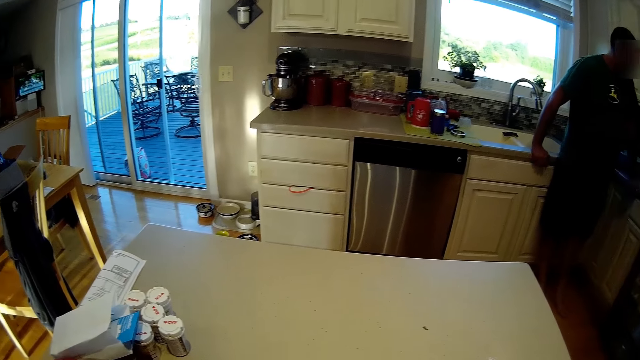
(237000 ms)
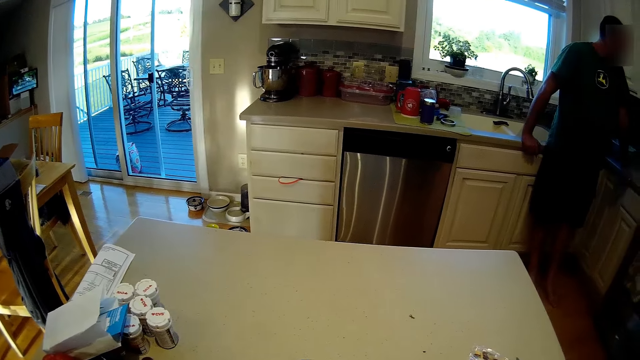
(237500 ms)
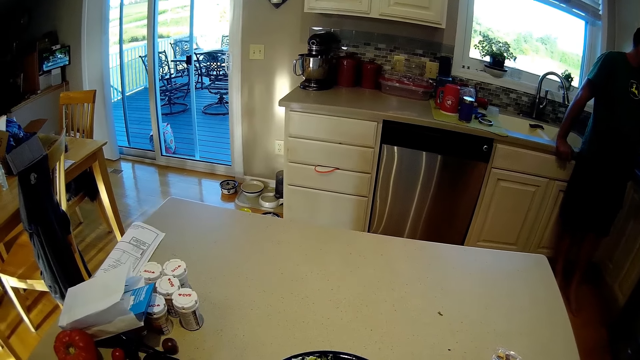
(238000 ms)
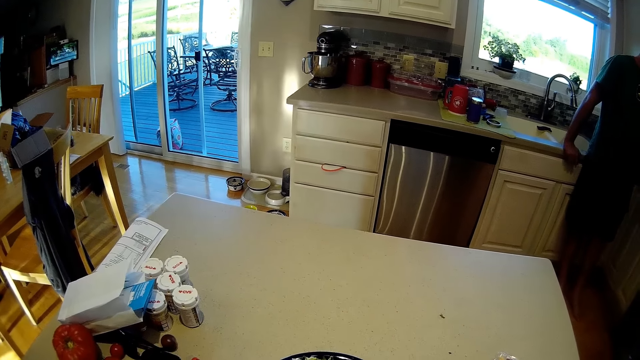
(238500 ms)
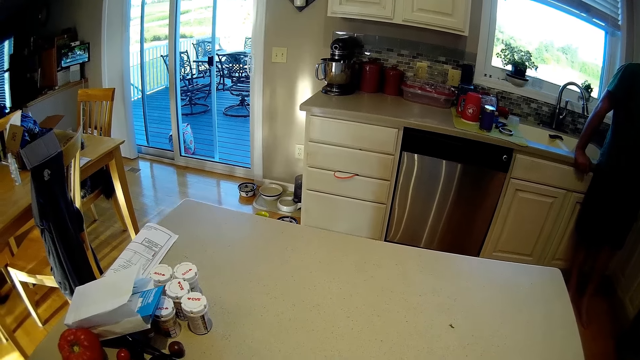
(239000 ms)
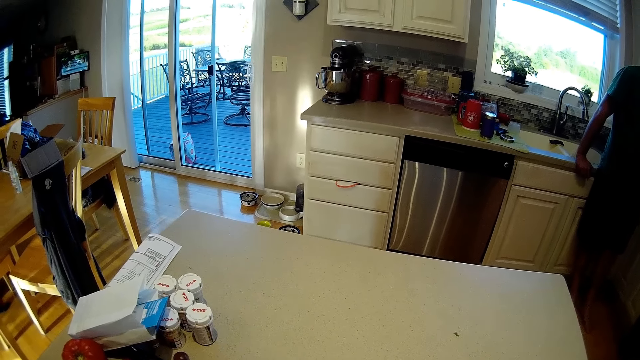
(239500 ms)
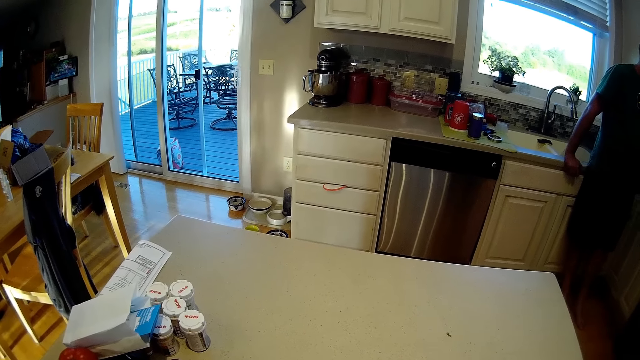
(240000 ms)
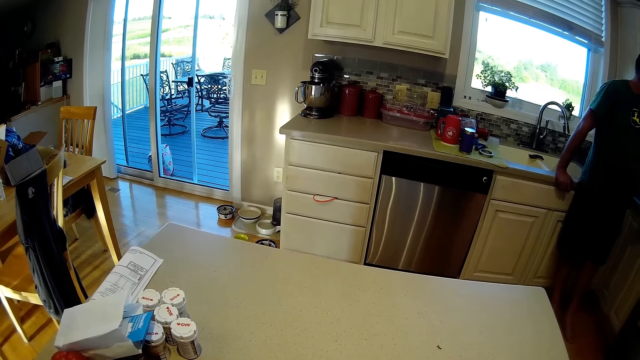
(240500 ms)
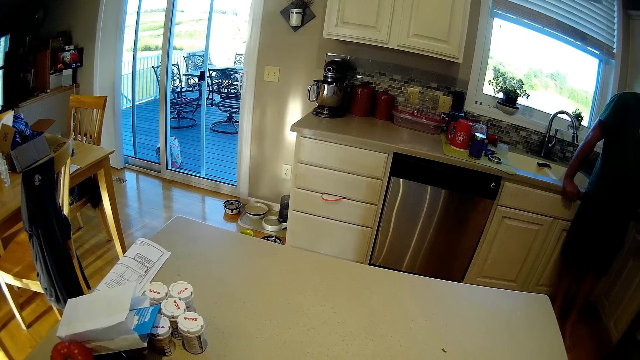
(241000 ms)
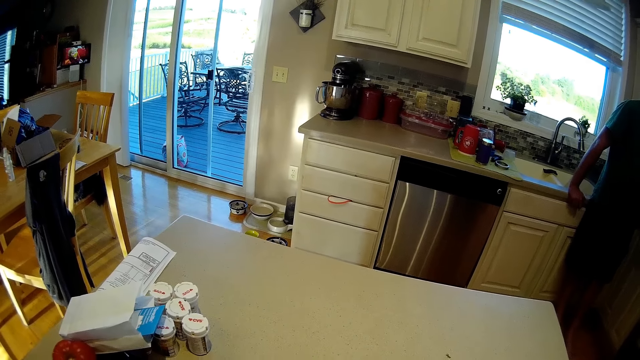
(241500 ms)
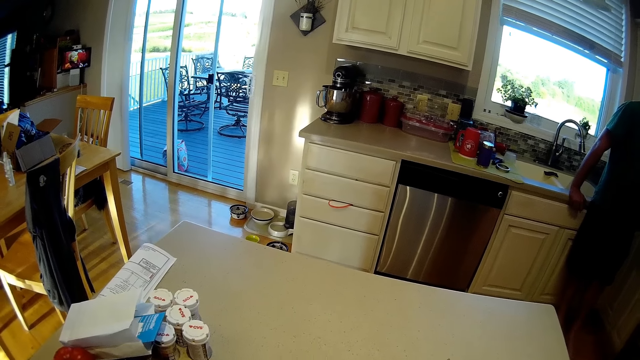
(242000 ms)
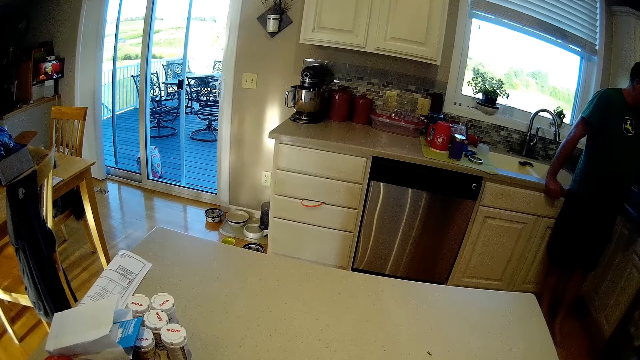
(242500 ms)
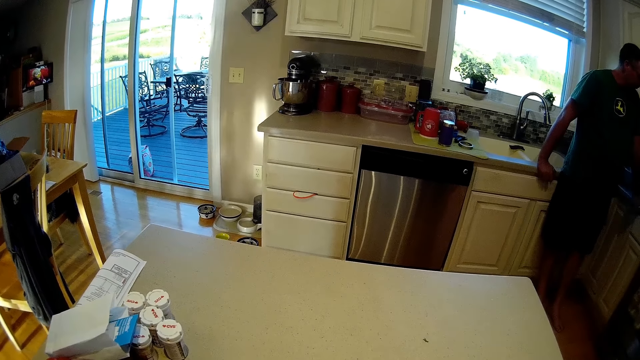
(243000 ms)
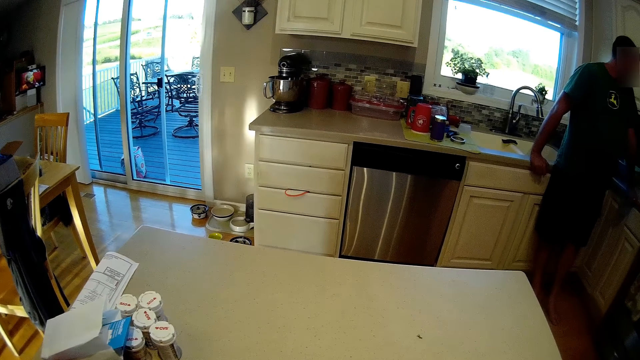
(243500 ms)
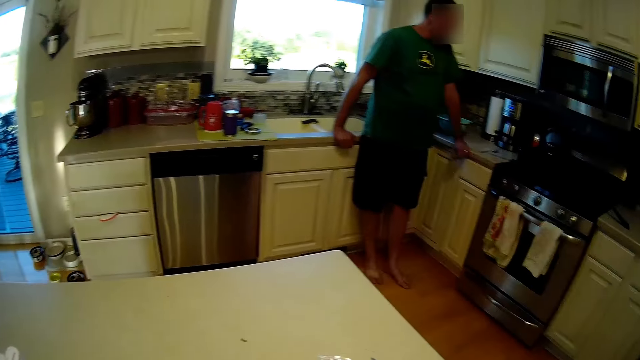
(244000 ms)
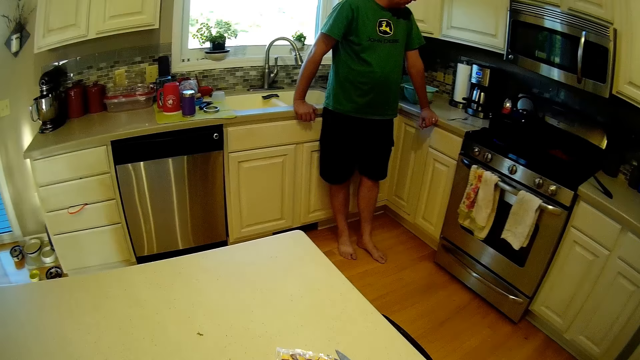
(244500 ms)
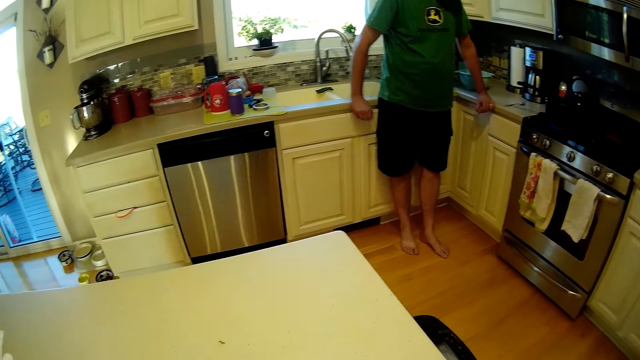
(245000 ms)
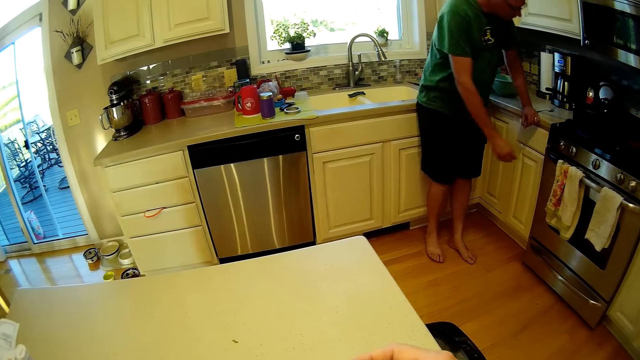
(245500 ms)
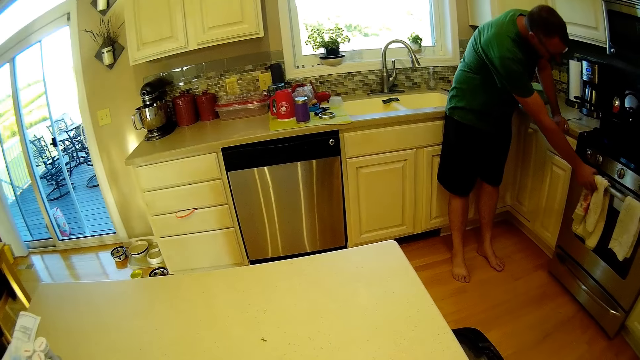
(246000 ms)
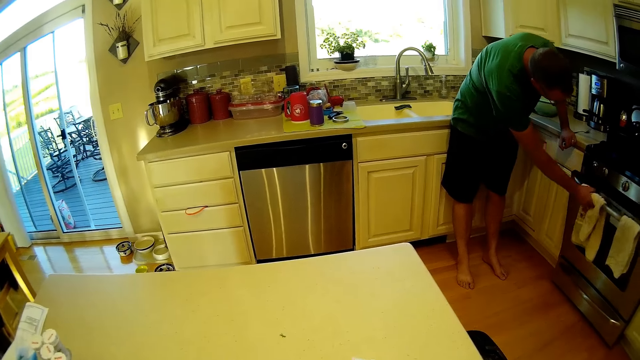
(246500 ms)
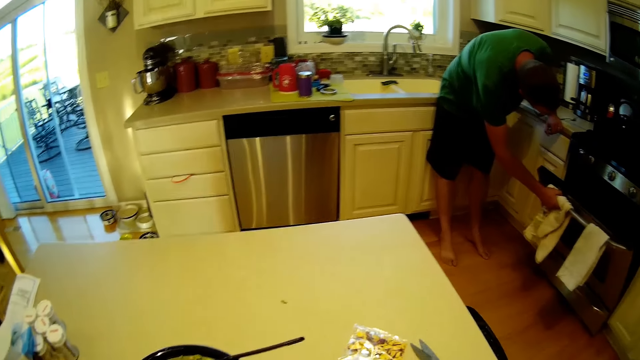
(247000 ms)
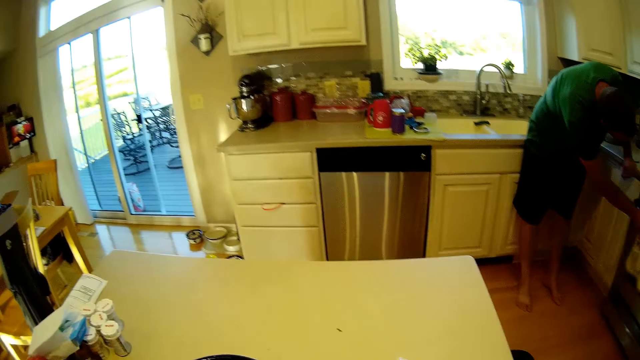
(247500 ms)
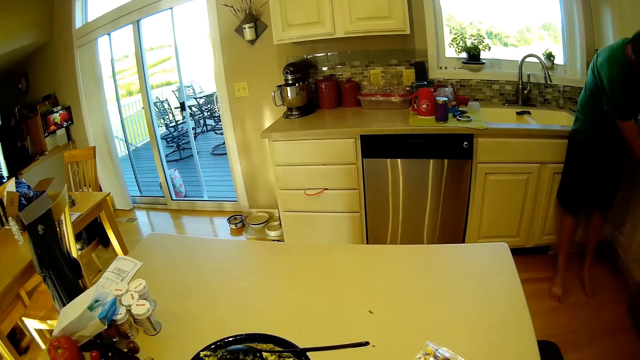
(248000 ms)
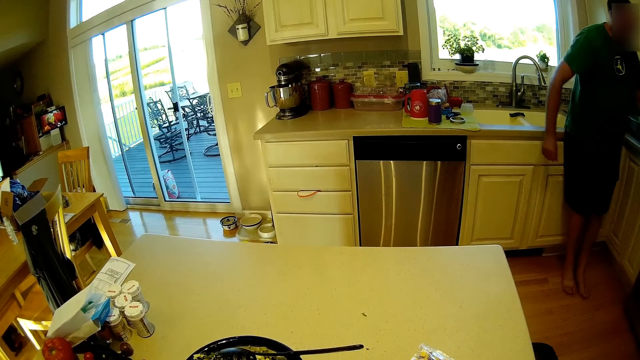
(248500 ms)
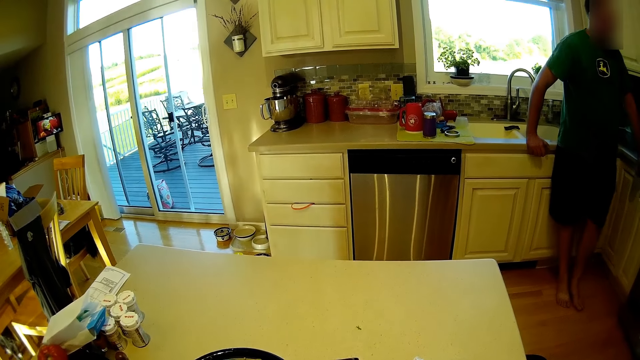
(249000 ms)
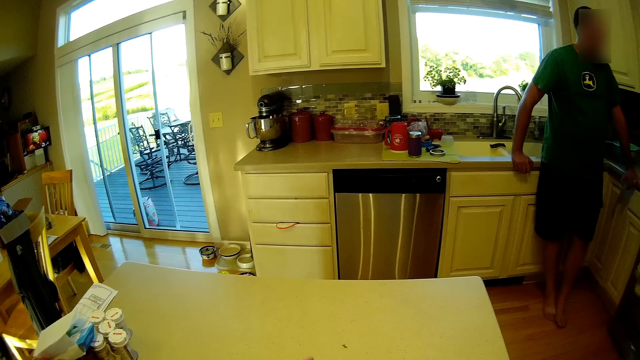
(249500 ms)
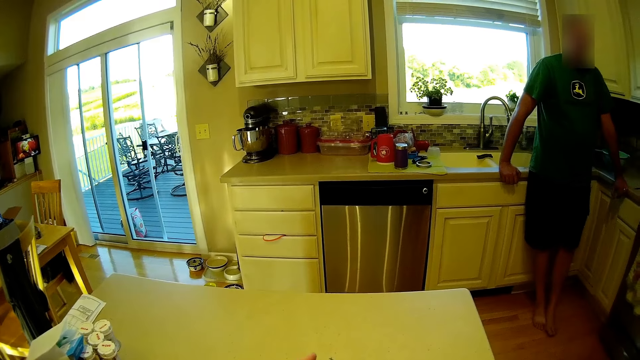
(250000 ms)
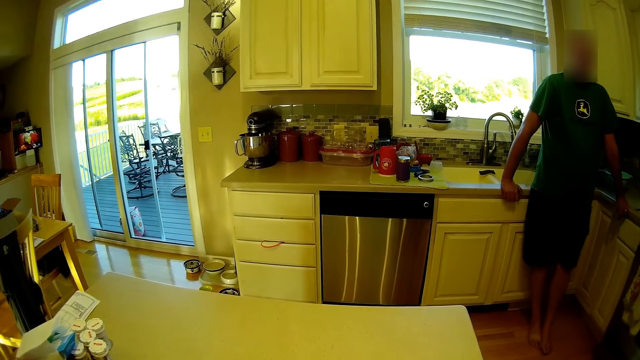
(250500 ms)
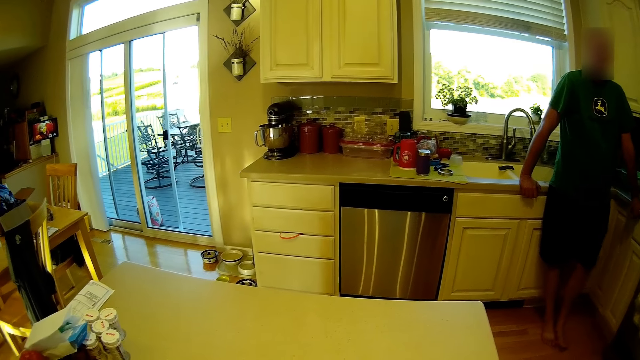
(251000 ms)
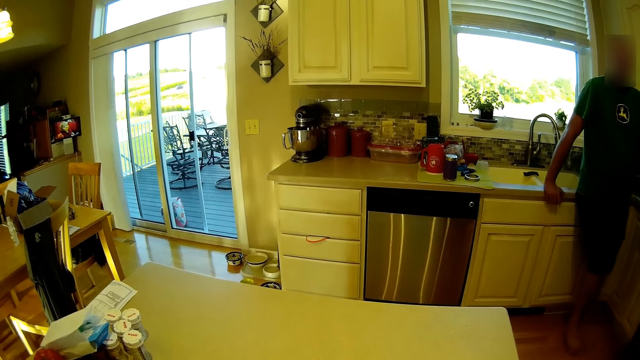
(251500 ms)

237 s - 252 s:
The camera wearer looks around. They open the oven on the cooker. They close the oven. A person converses with another person.

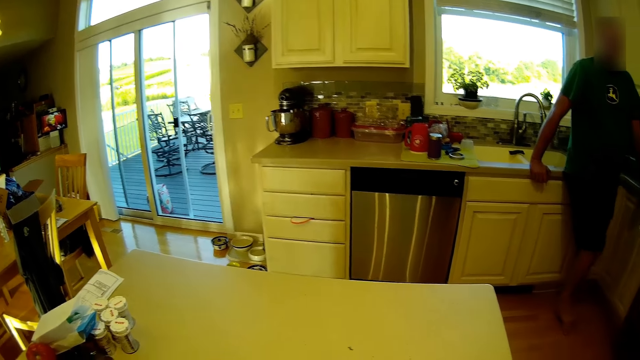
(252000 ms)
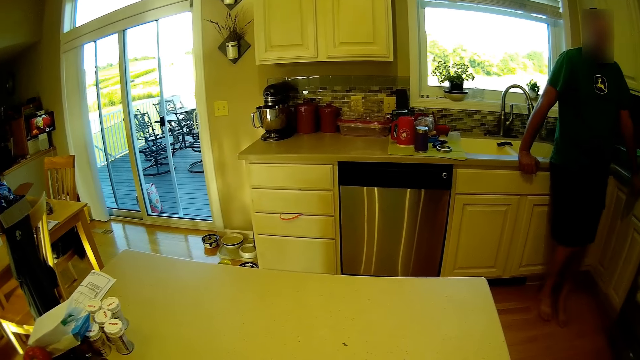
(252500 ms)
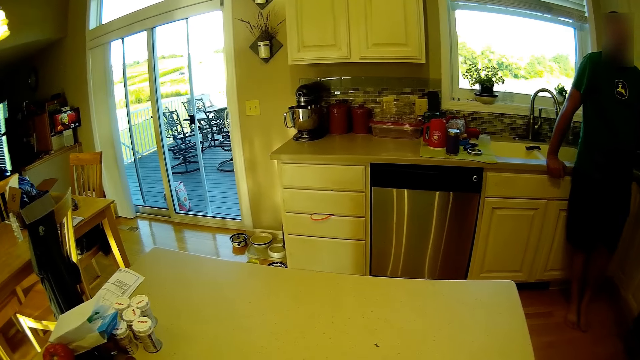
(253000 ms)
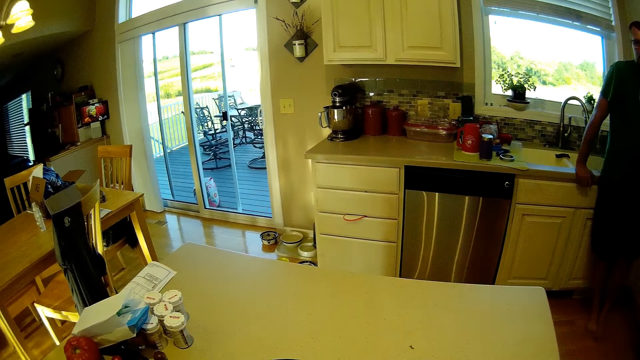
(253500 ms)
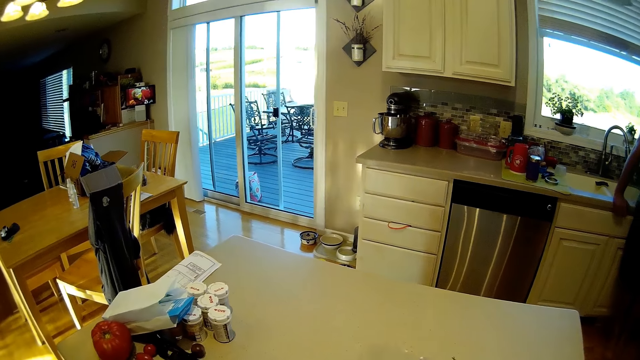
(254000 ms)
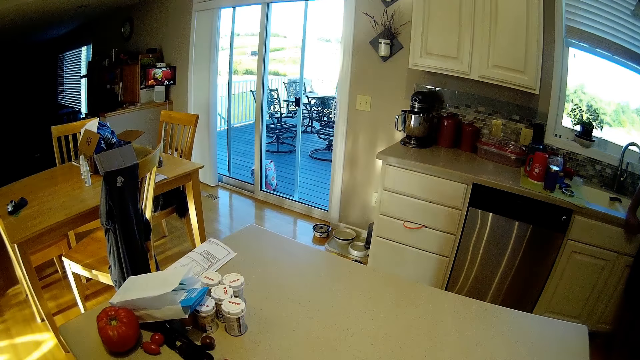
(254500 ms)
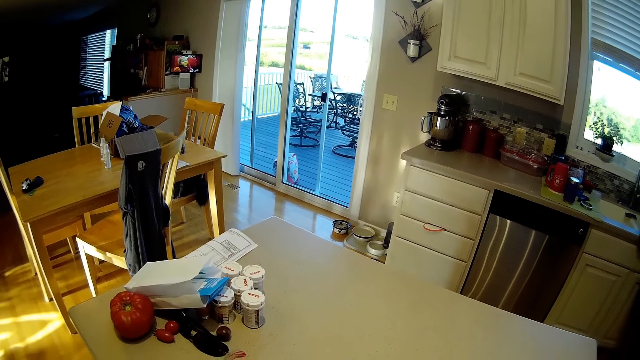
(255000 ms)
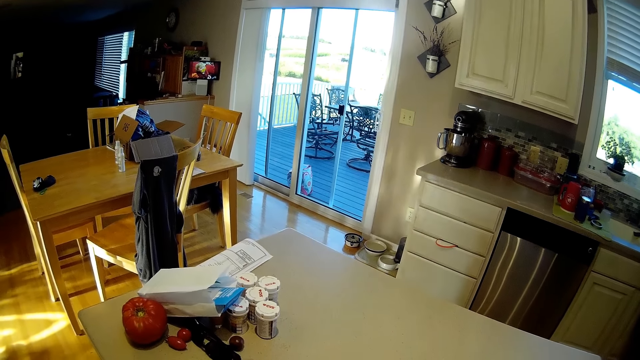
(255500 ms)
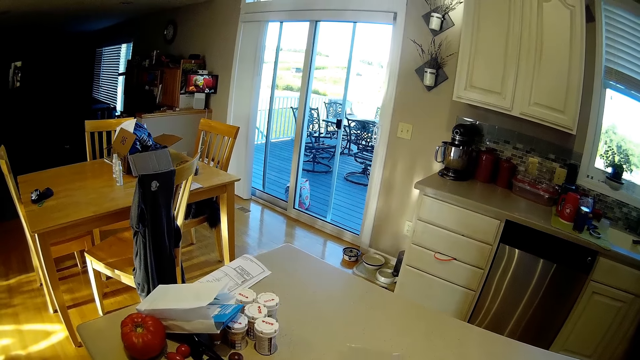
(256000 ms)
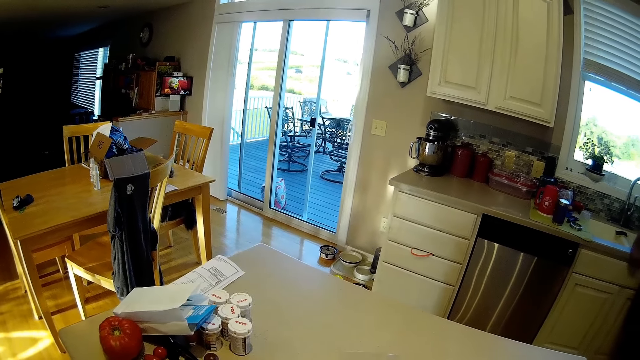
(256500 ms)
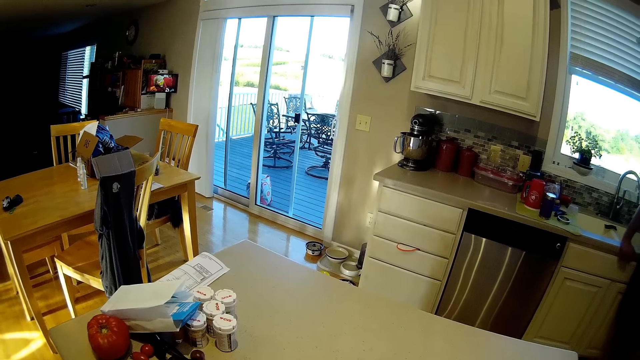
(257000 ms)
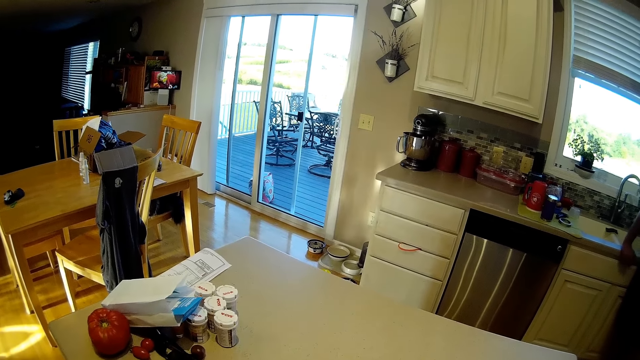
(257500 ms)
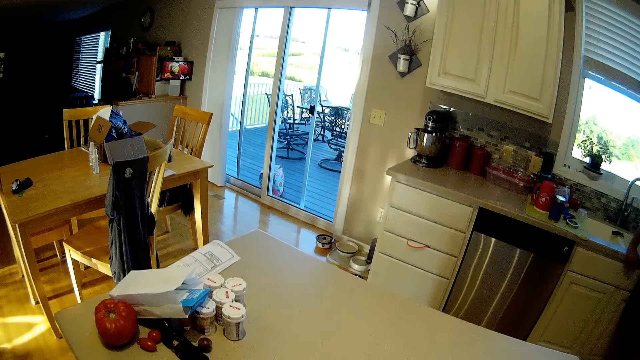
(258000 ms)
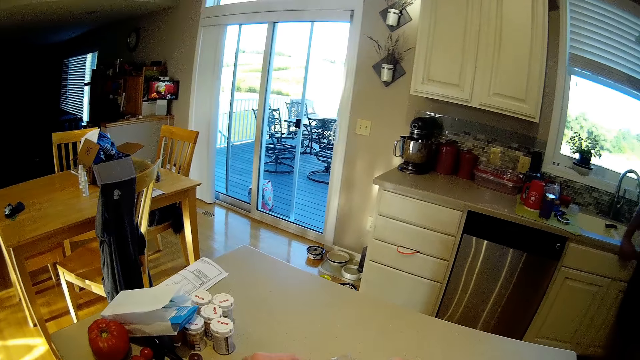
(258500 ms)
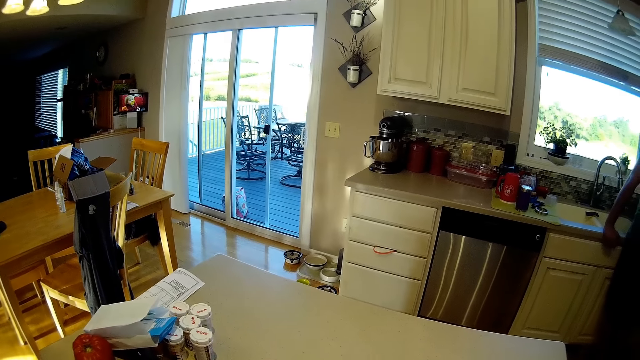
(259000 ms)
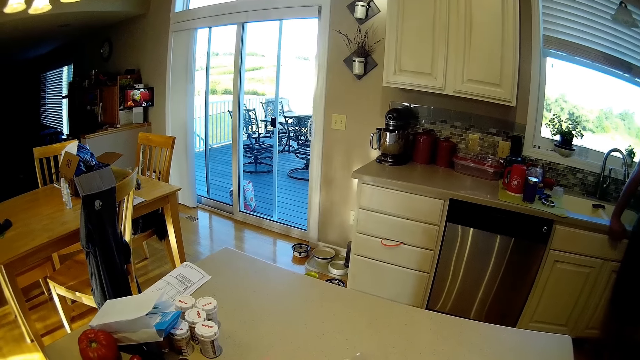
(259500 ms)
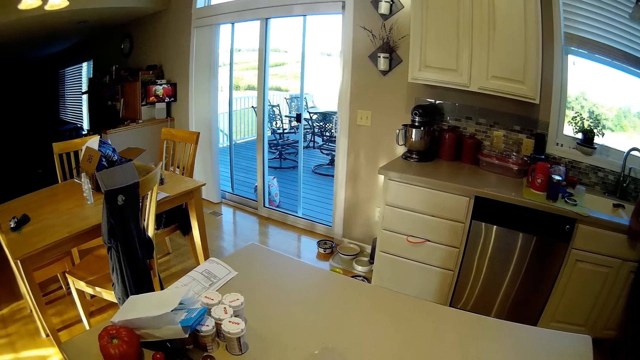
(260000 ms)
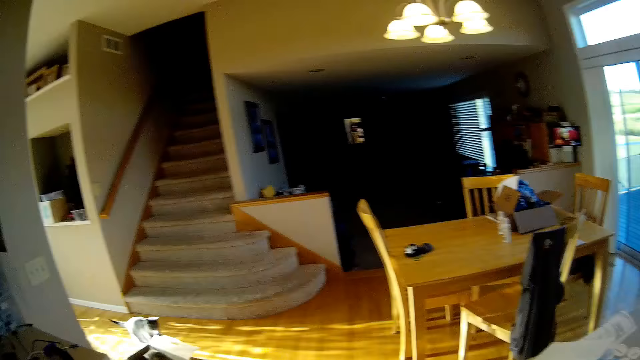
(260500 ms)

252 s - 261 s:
The camera wearer stares around. A person converses with another person.
